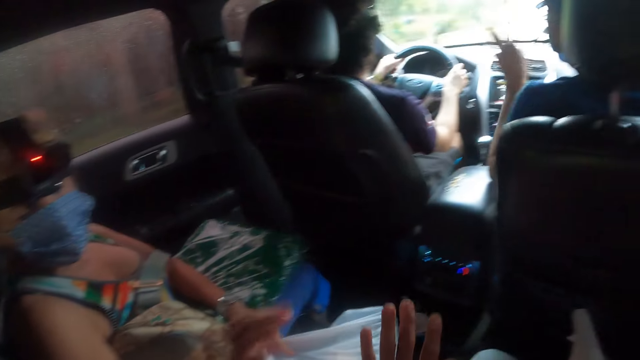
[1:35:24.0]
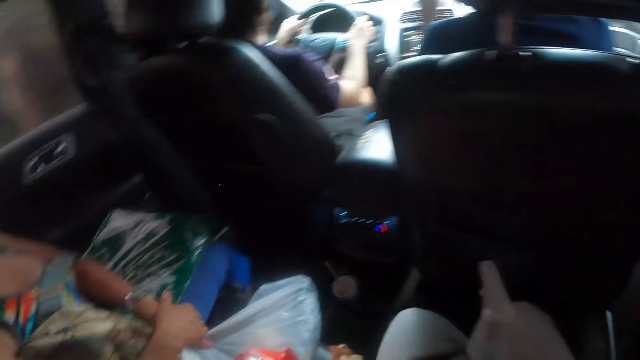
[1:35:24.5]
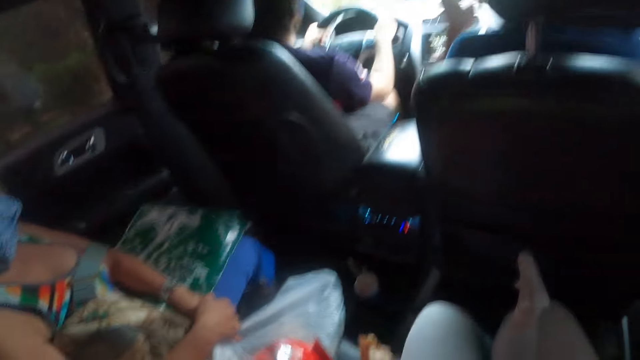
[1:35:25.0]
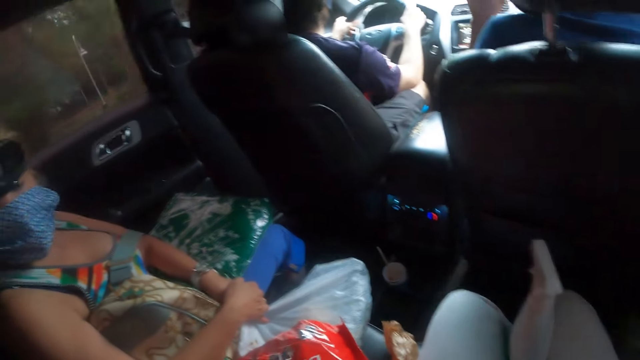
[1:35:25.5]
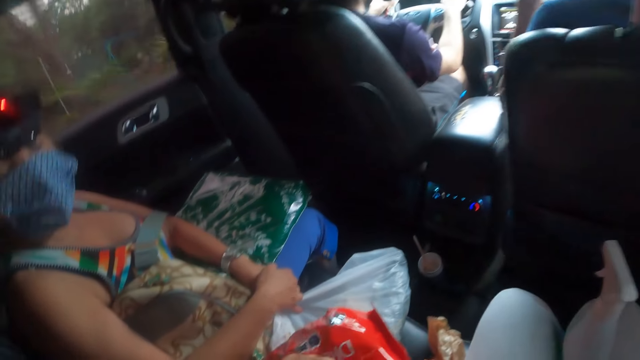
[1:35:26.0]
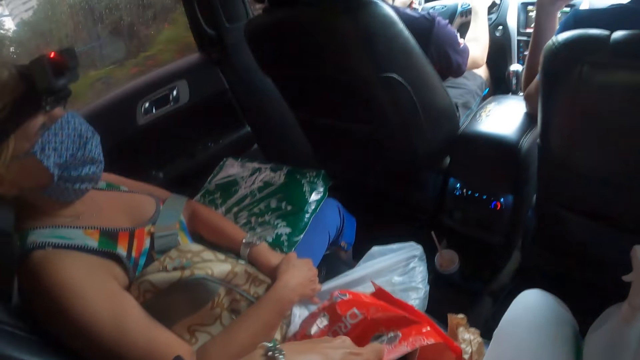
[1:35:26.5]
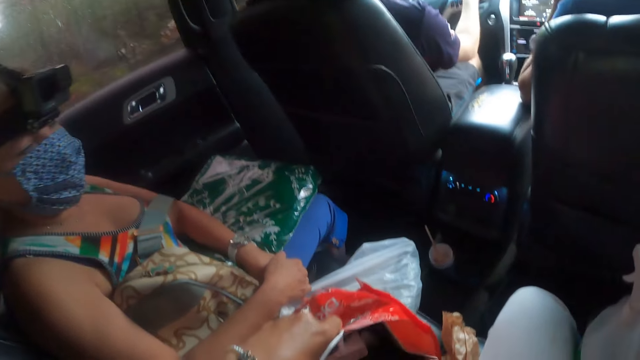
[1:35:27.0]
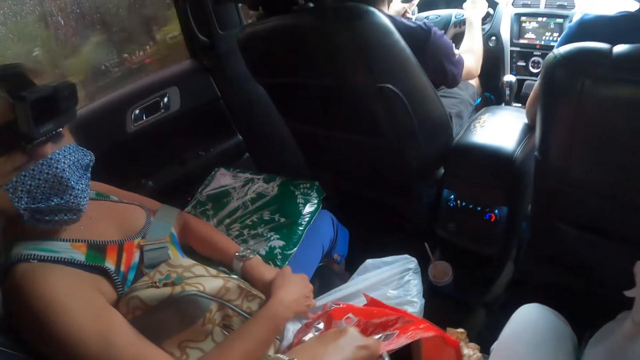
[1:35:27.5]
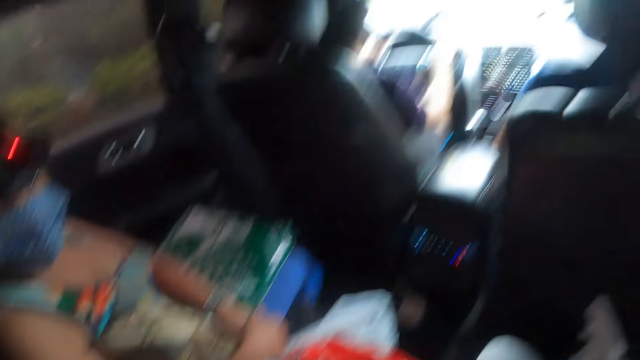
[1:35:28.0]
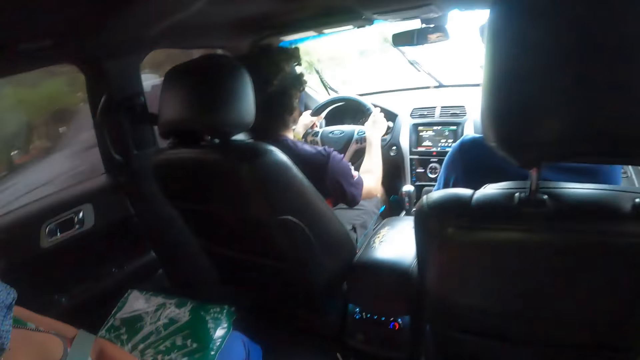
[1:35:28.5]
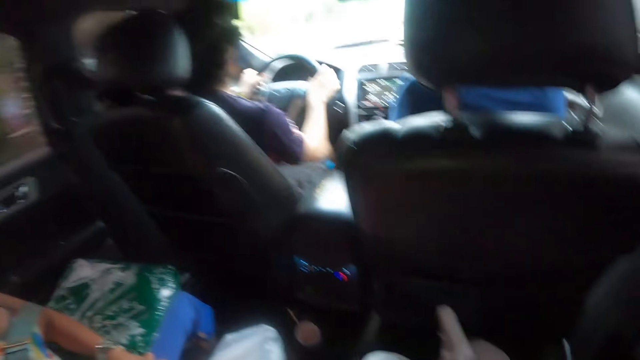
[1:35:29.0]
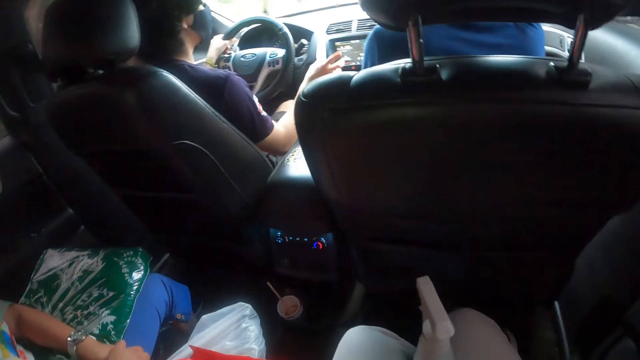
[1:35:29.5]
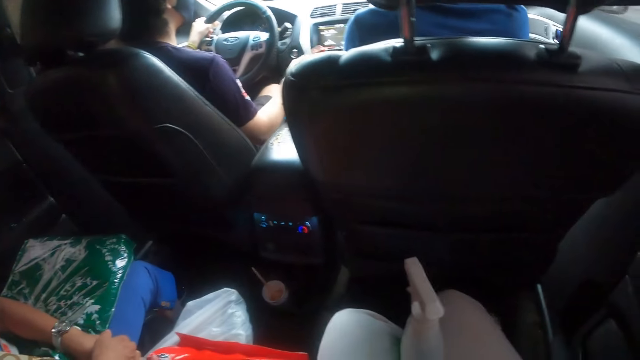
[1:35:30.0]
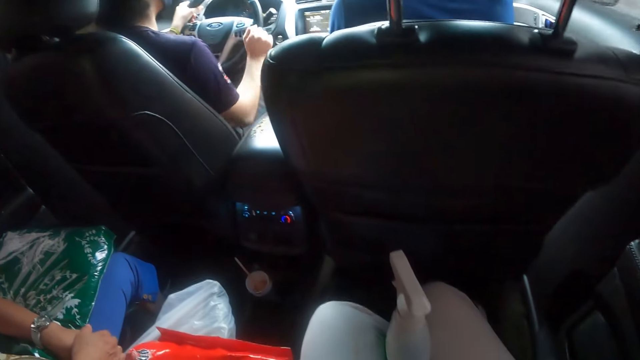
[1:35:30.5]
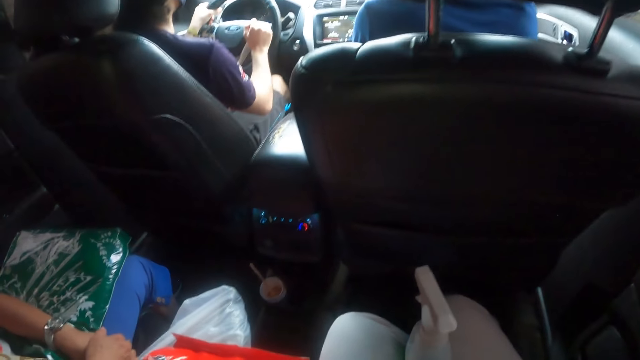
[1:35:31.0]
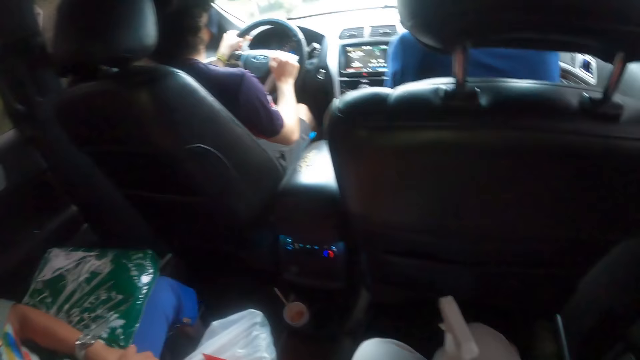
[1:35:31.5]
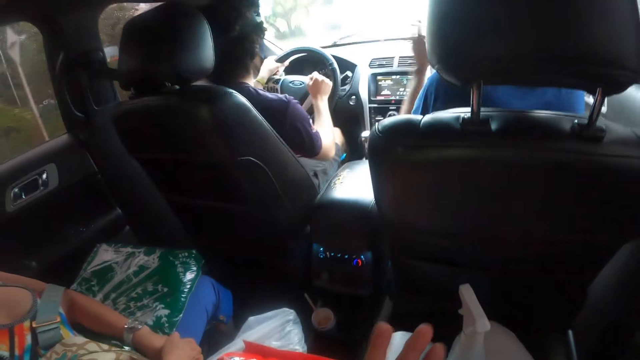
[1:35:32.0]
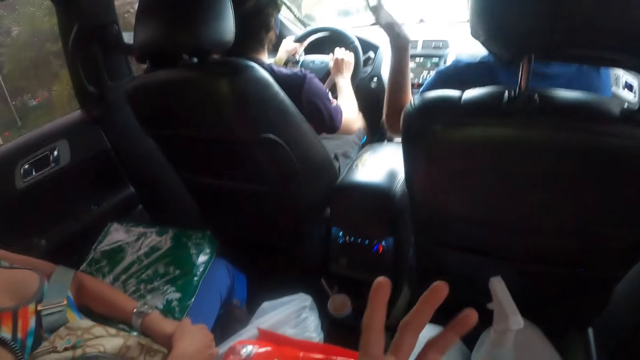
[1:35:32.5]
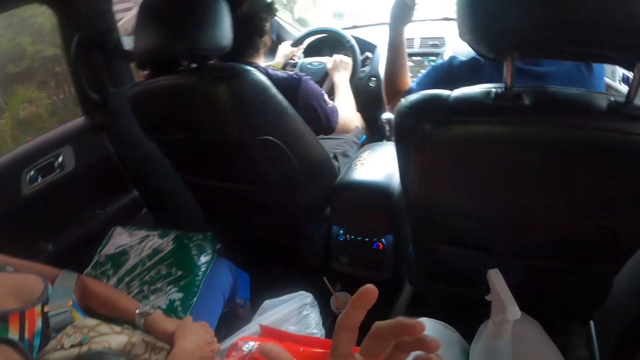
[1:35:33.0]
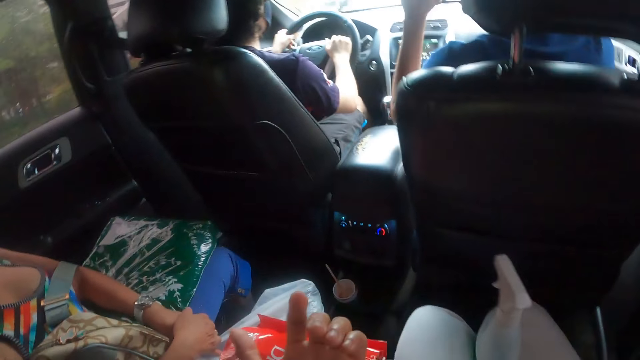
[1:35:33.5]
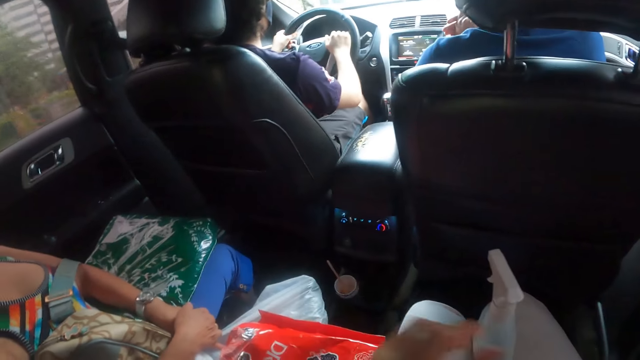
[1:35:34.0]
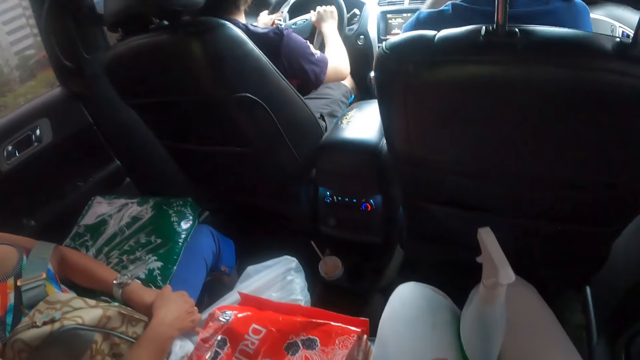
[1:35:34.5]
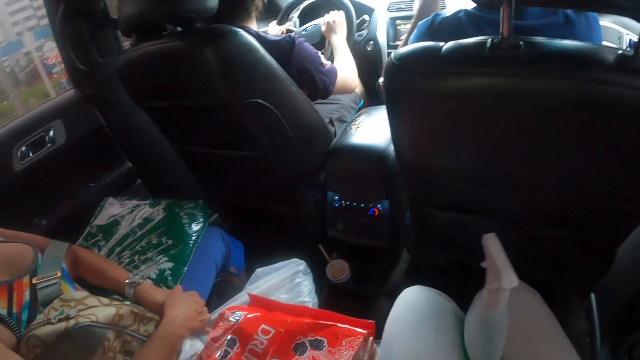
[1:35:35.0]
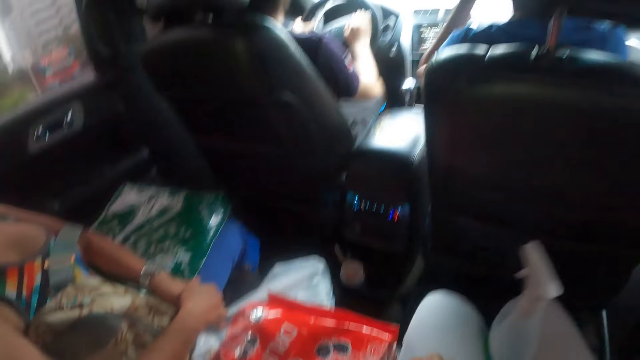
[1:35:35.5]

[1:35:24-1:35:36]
The third person moves a hand. The first person moves a head. The camera wearer holds a paper bag. The second person moves a hand. The camera wearer looks around. The third person moves a hand. The camera wearer moves a hand. The third person moves a hand.

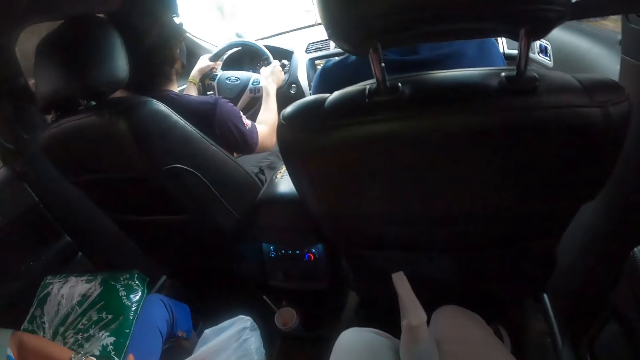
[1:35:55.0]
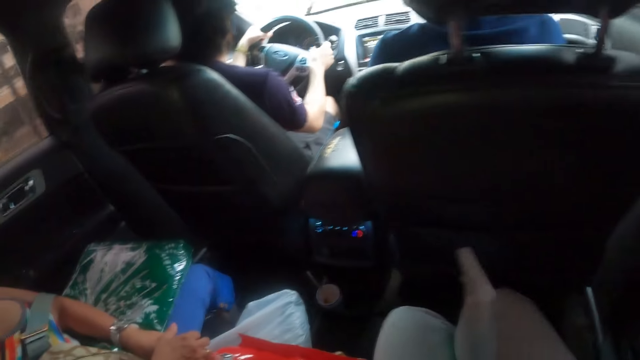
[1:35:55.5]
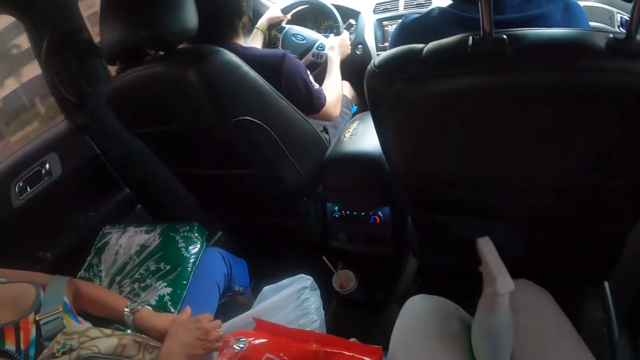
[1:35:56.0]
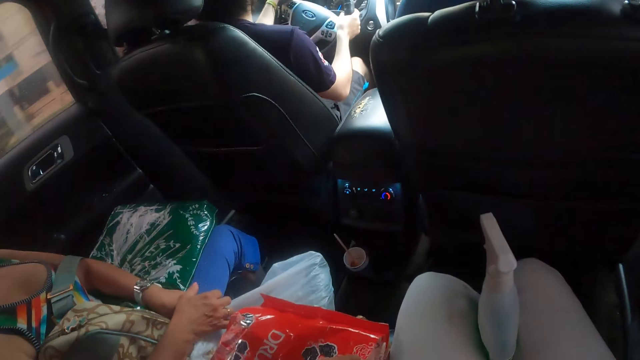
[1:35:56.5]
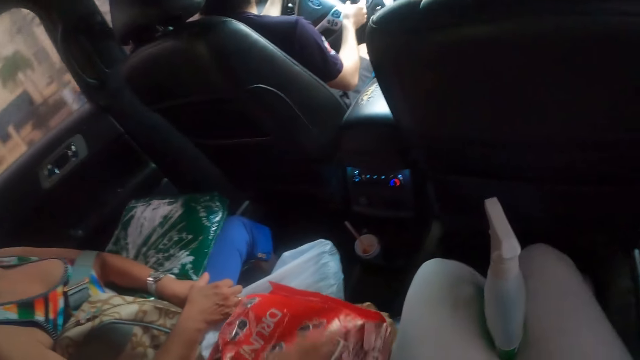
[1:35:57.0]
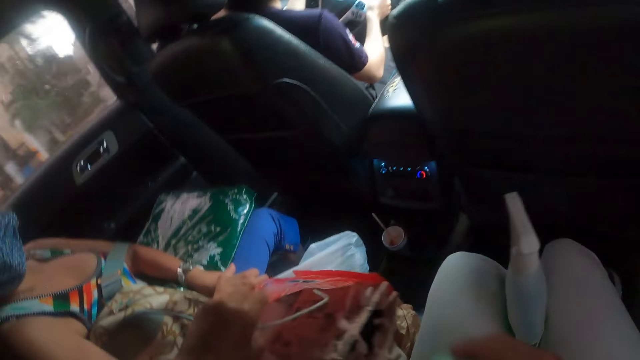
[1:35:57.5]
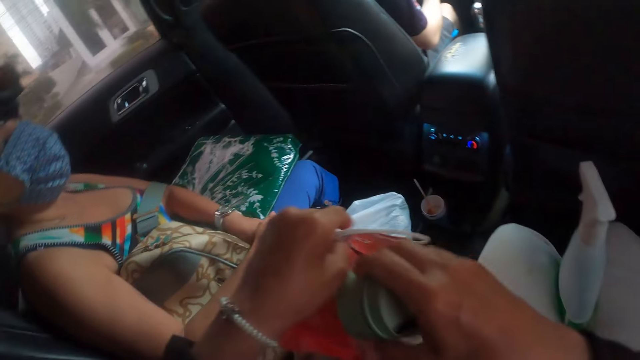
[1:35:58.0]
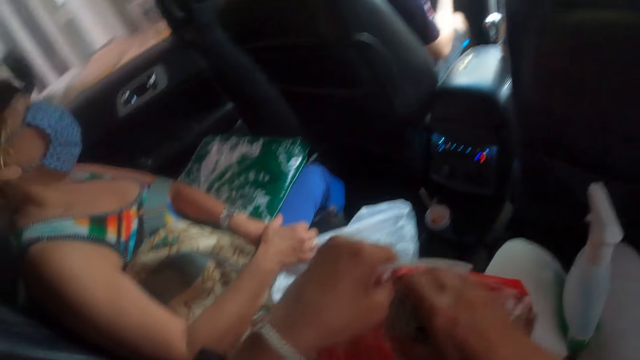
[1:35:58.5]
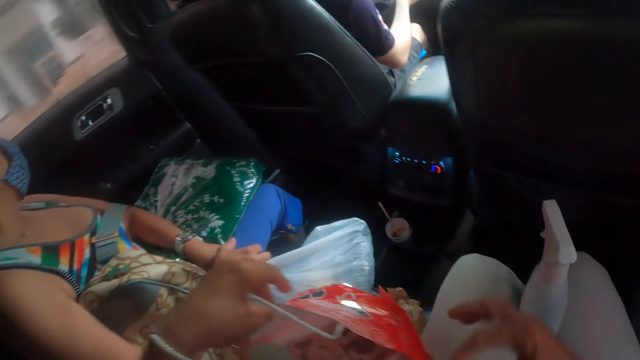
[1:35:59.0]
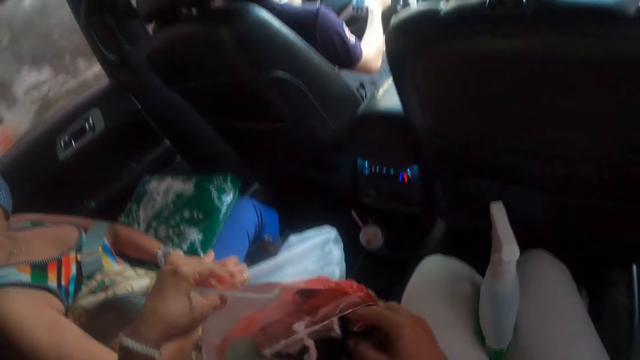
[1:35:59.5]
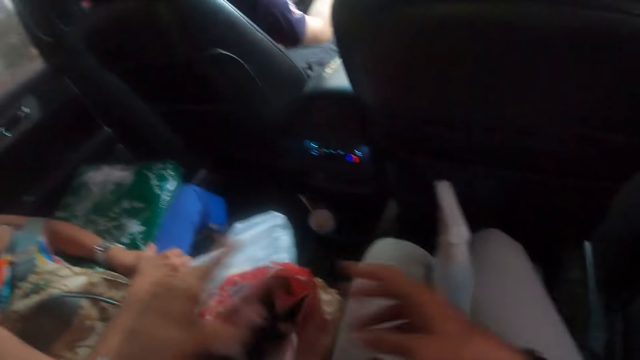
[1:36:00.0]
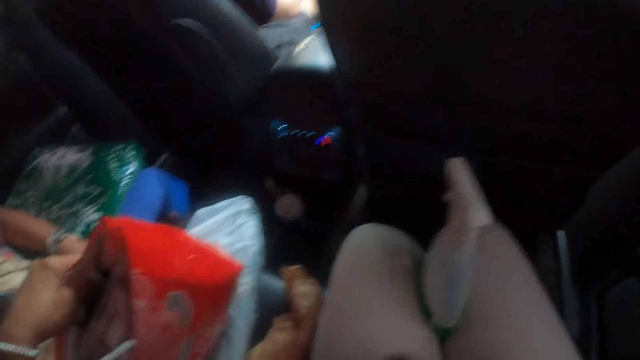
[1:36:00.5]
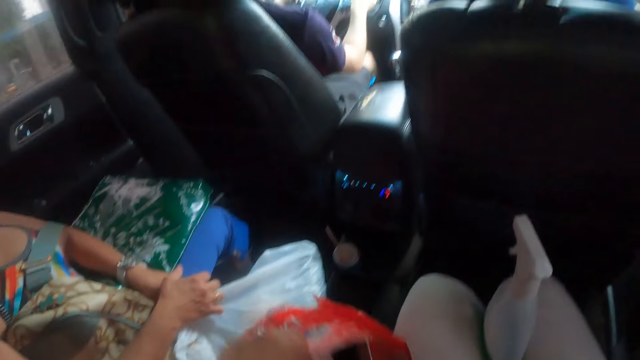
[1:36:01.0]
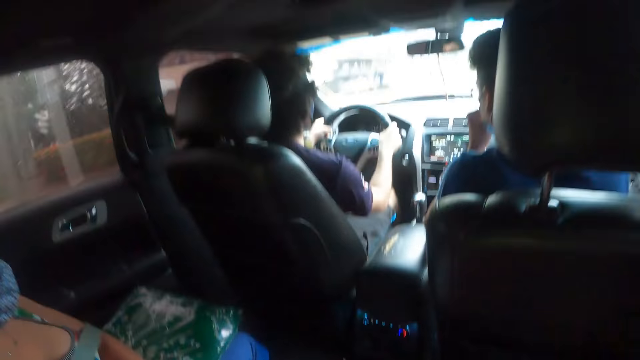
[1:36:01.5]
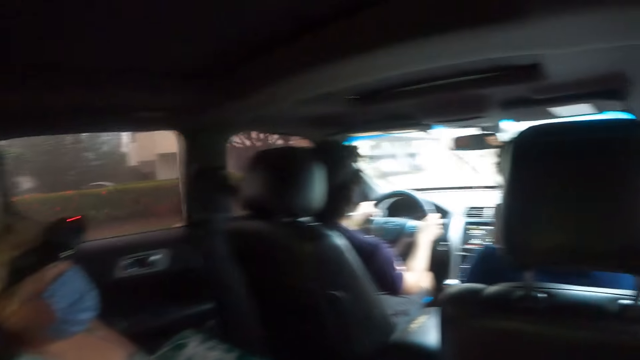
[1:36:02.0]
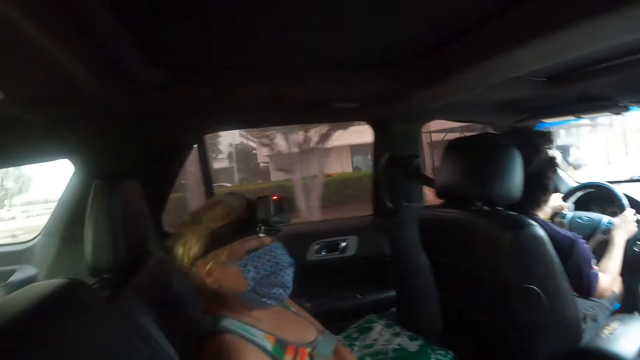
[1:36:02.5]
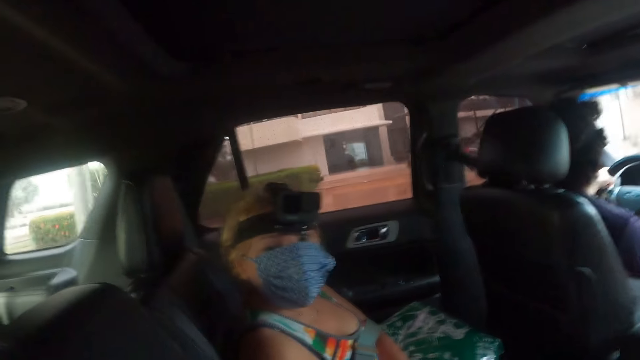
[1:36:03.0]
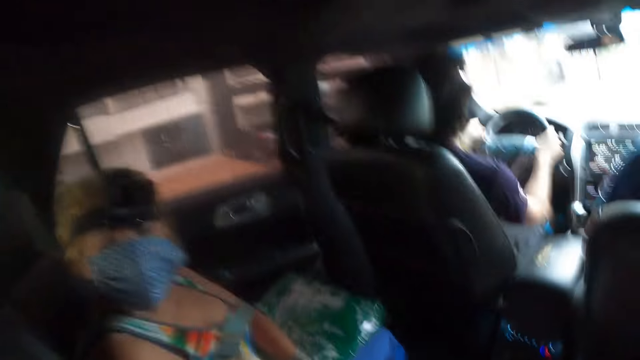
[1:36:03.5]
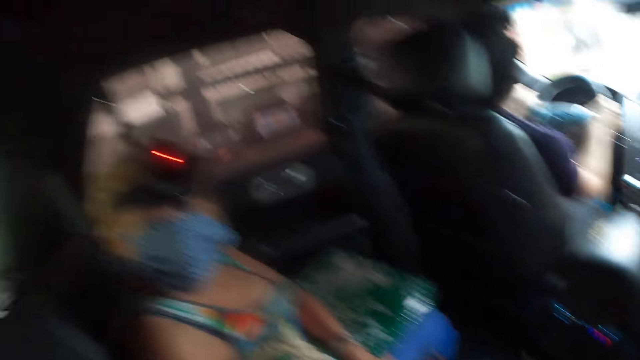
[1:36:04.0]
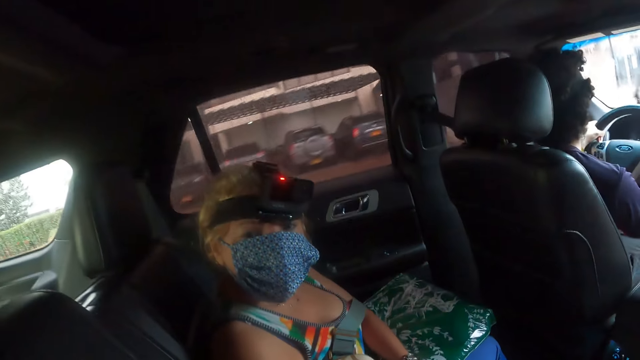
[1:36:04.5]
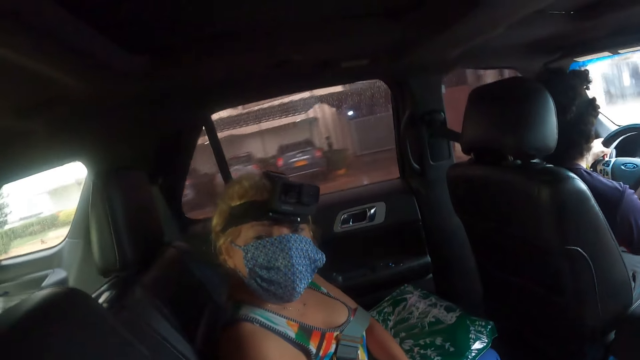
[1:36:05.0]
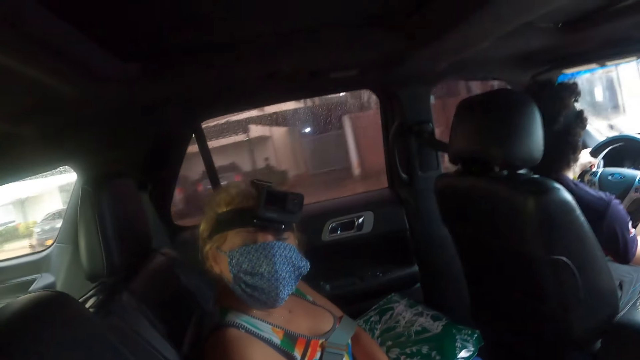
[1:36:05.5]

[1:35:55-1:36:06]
The second person drives a vehicle. The camera wearer puts the can in the sachet. They put a hand in the paper bag. The first person moves a head. The camera wearer holds the paper bag and looks around. The third person moves a hand. The camera wearer interacts with a lady. The first person moves a head.
